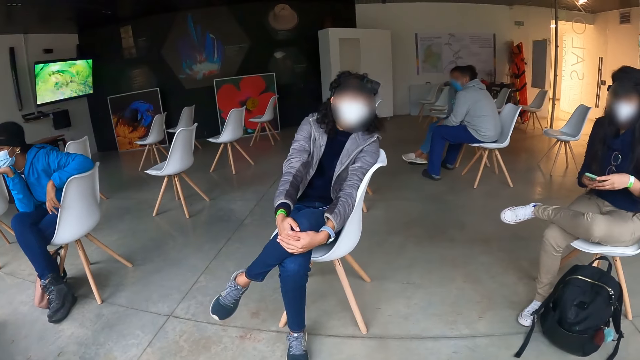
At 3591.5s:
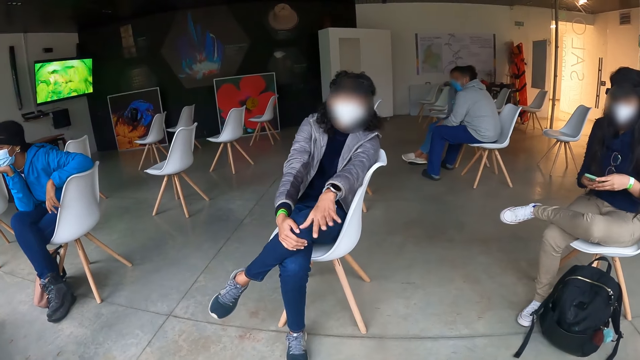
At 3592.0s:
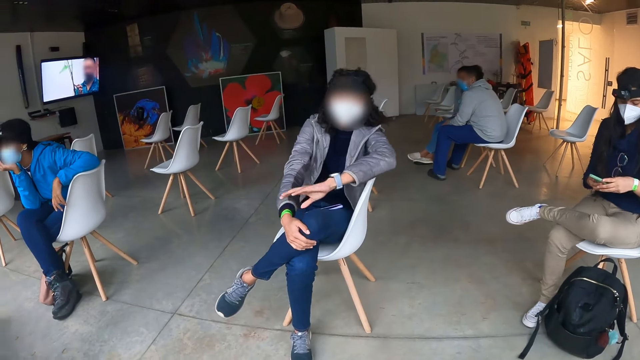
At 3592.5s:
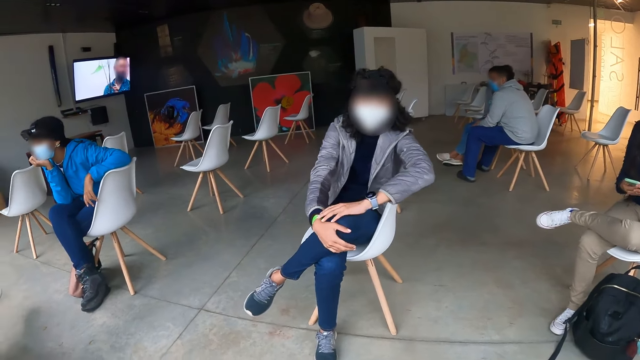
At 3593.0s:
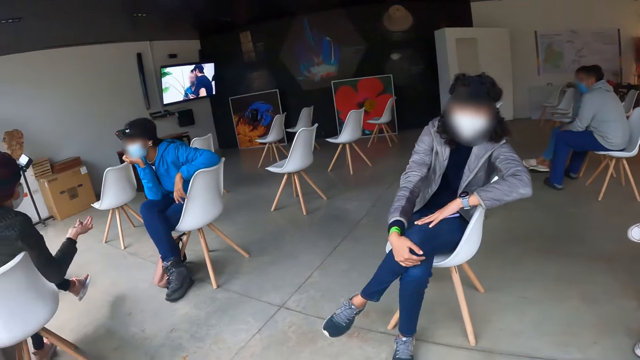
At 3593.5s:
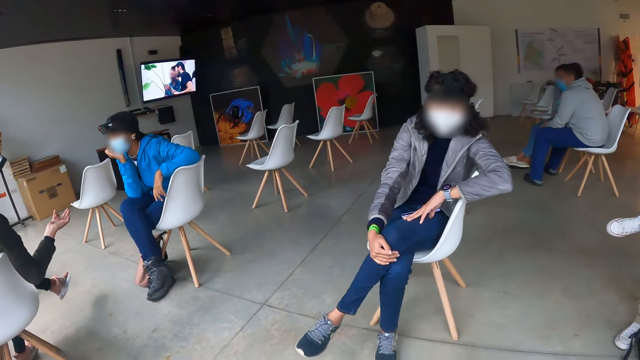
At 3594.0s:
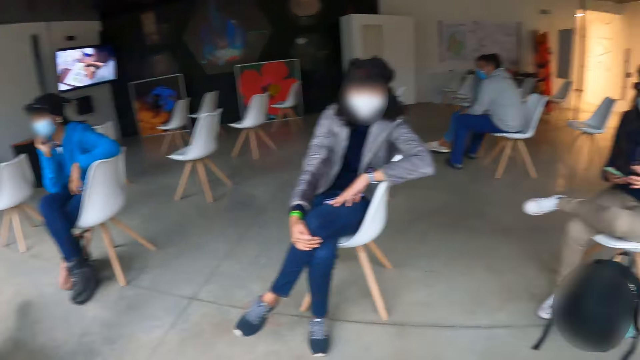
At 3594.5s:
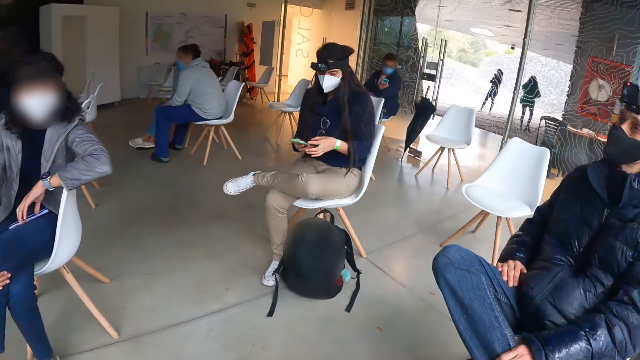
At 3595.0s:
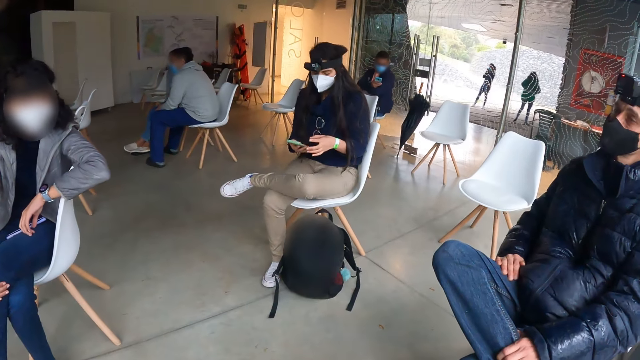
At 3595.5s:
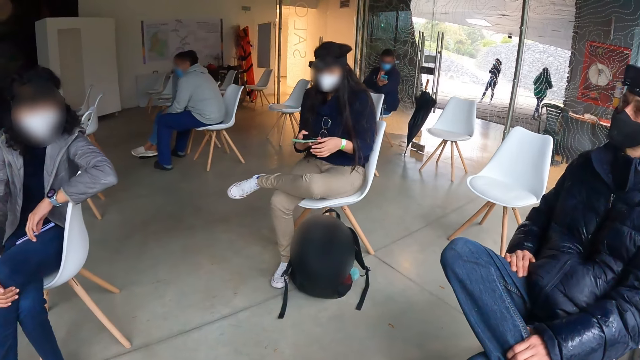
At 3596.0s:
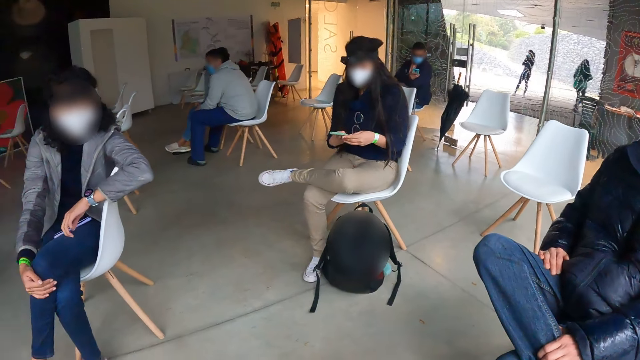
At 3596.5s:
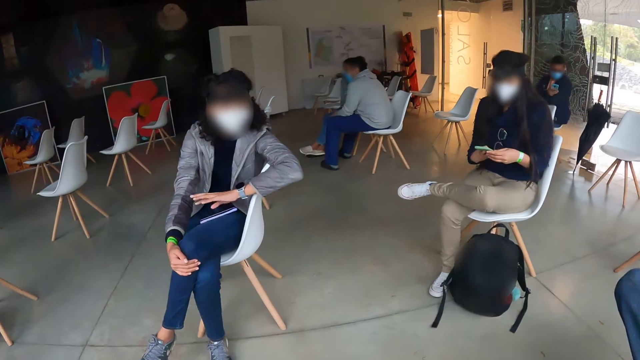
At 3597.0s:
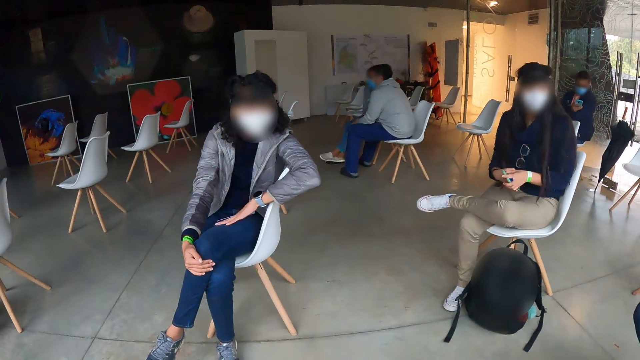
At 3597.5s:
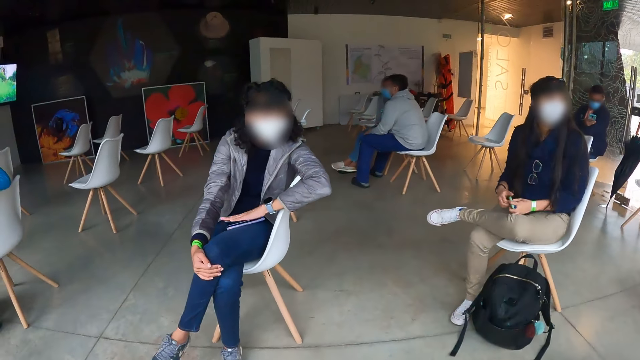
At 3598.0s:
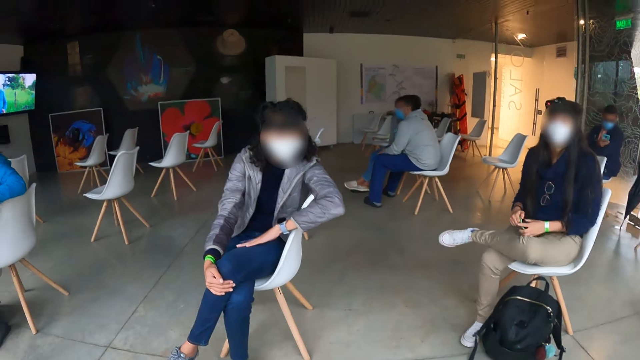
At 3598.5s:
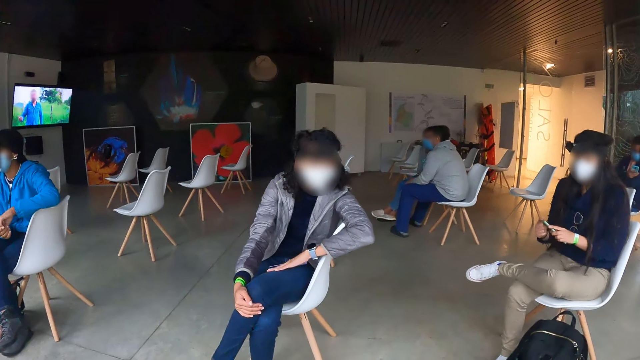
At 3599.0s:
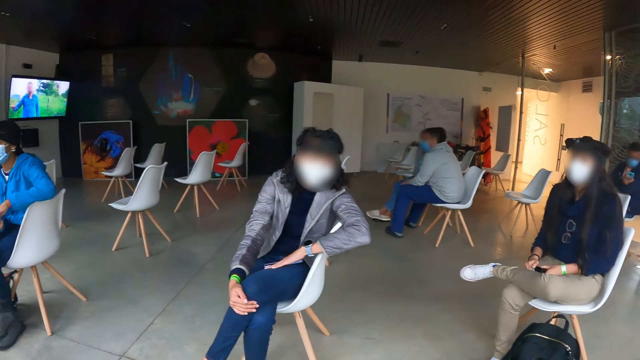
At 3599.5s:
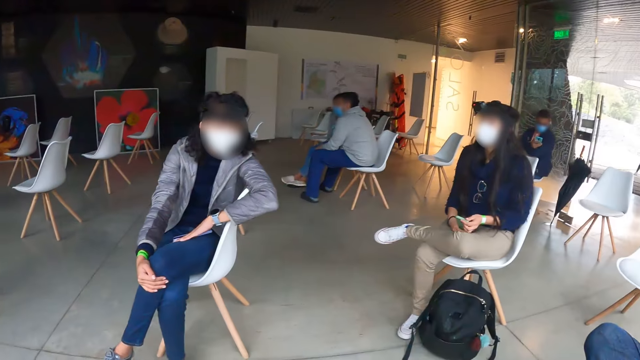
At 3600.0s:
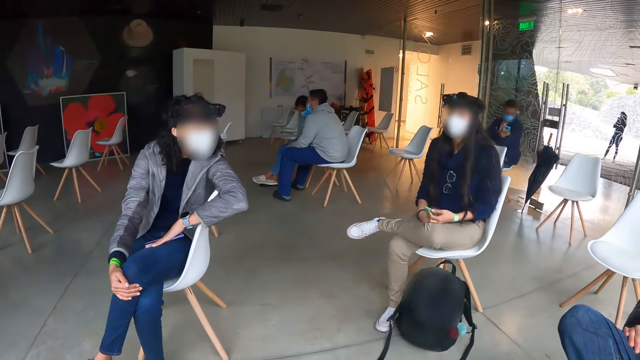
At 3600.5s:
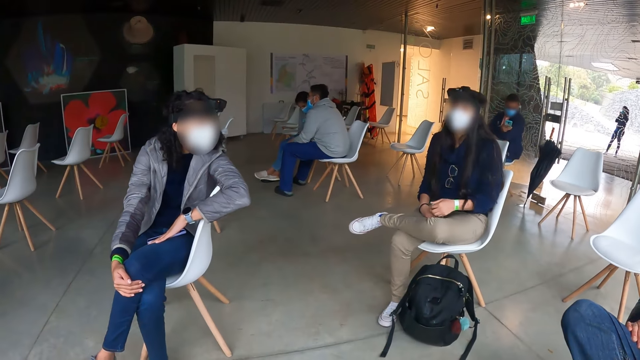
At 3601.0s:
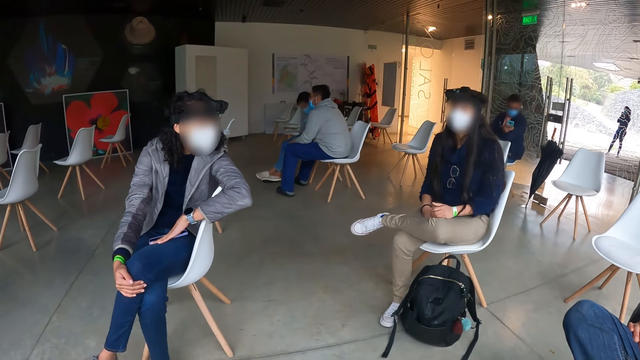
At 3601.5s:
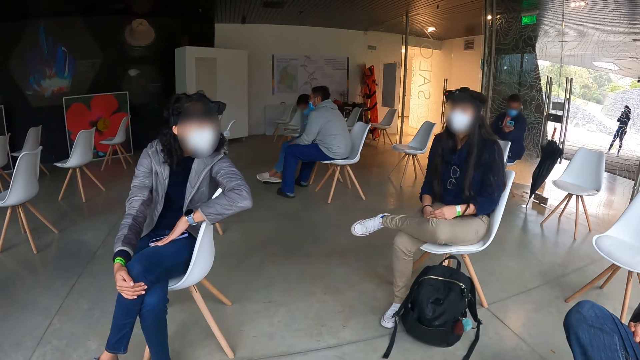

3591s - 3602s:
The camera wearer looks around. A woman interacts with another woman. A person uses her phone. Another person taps her lap.

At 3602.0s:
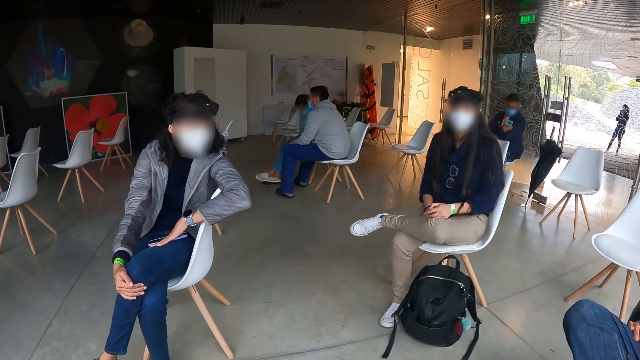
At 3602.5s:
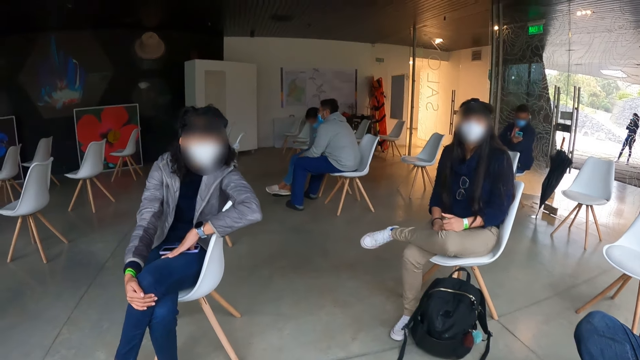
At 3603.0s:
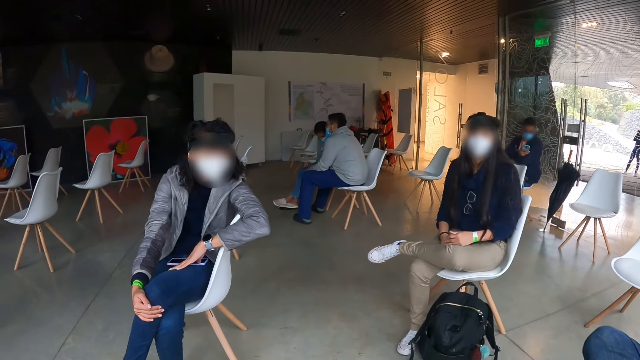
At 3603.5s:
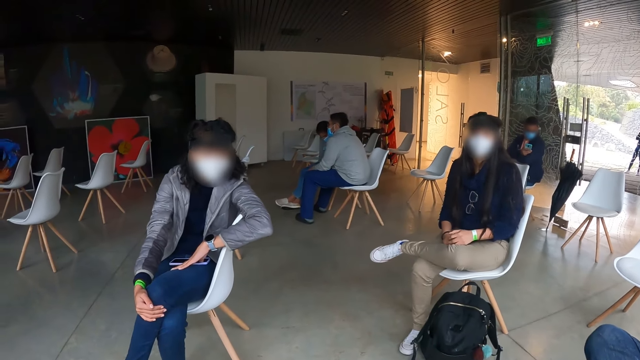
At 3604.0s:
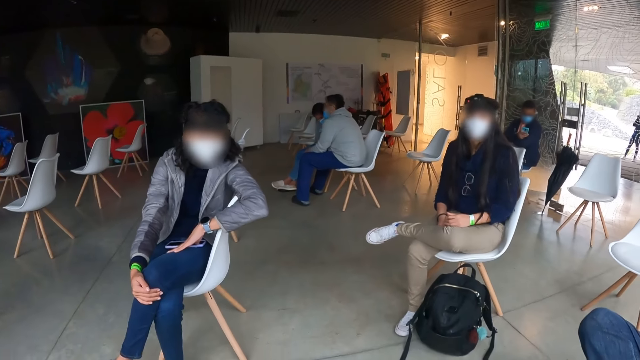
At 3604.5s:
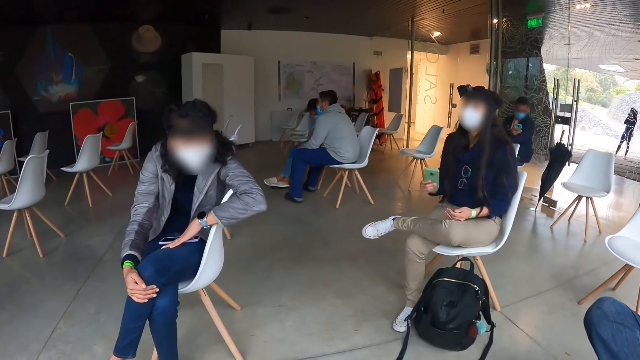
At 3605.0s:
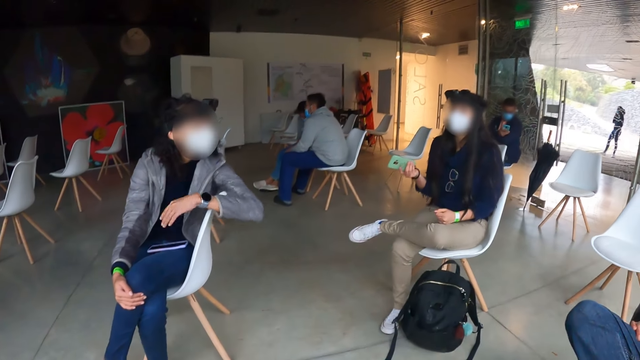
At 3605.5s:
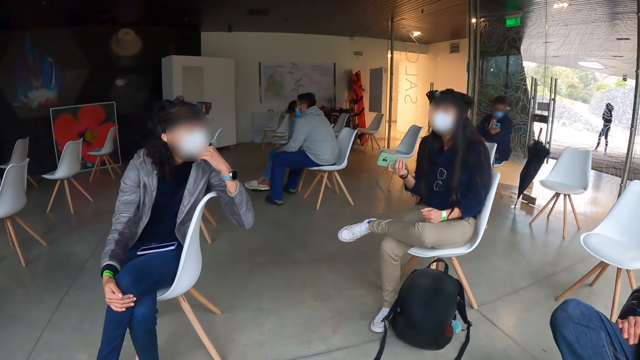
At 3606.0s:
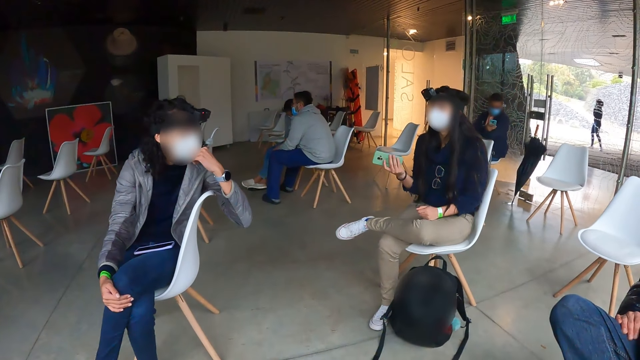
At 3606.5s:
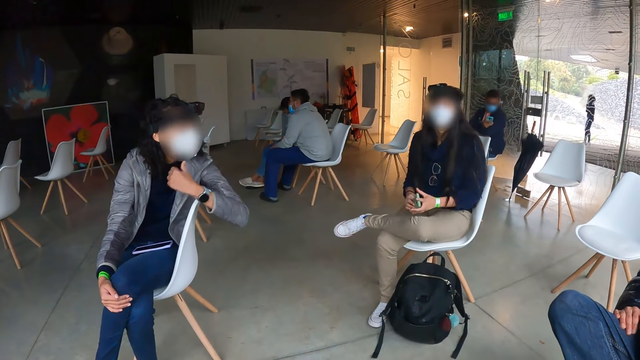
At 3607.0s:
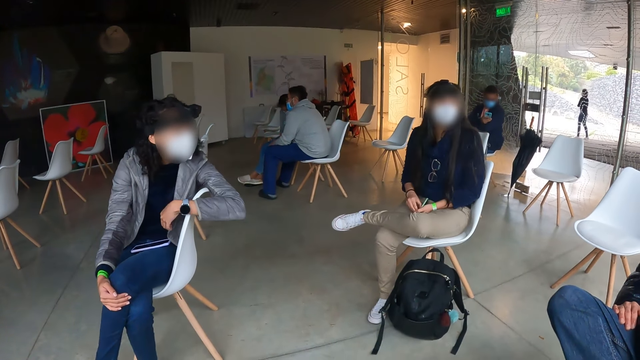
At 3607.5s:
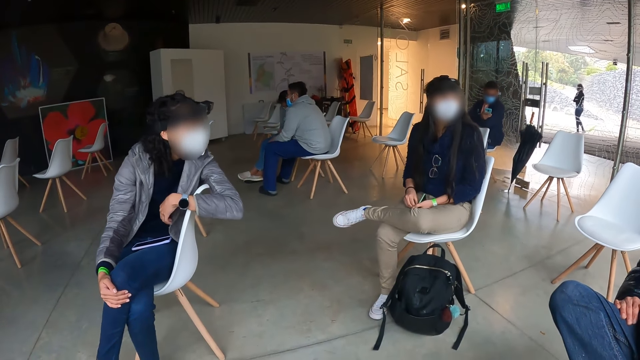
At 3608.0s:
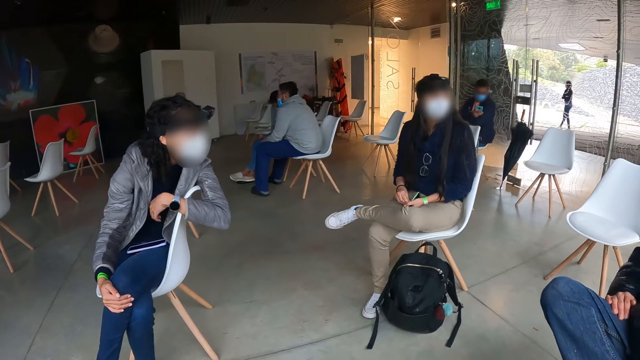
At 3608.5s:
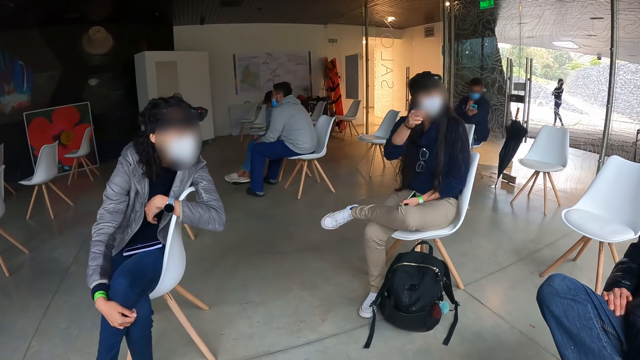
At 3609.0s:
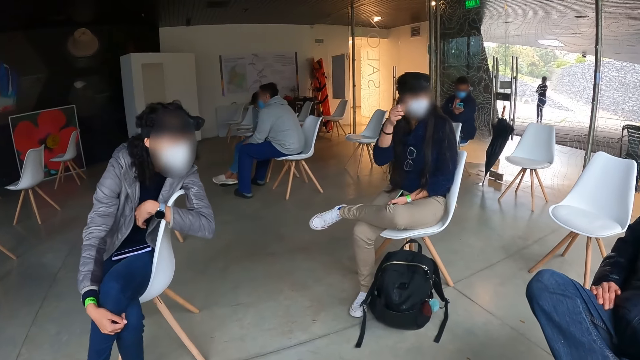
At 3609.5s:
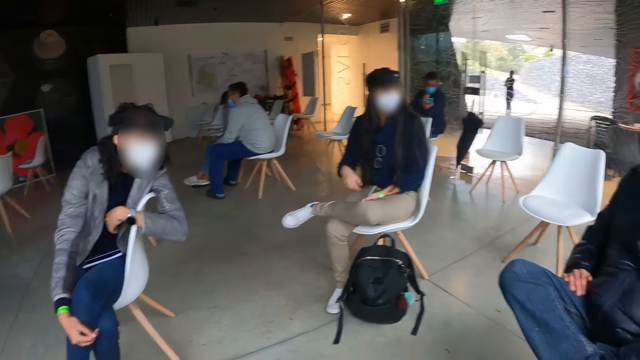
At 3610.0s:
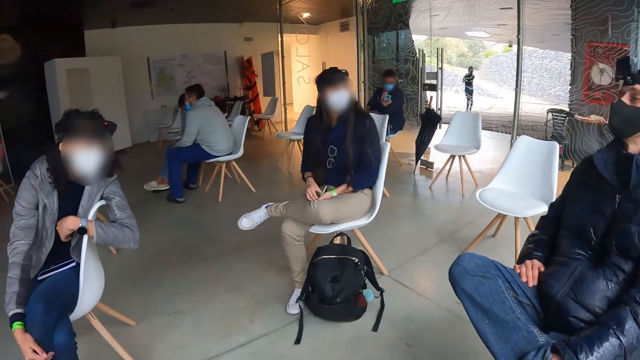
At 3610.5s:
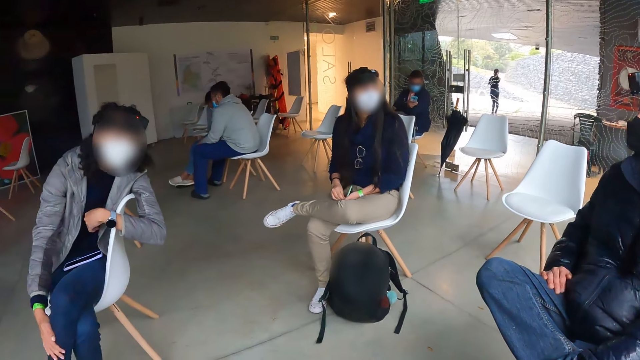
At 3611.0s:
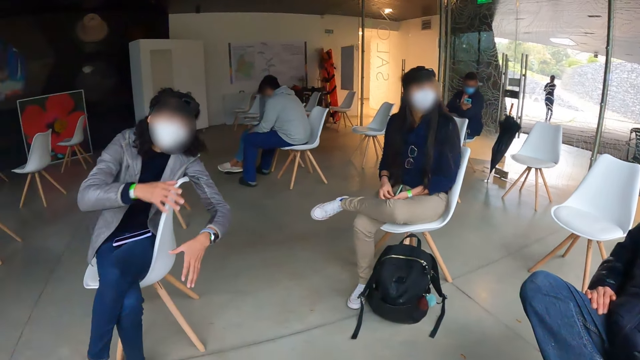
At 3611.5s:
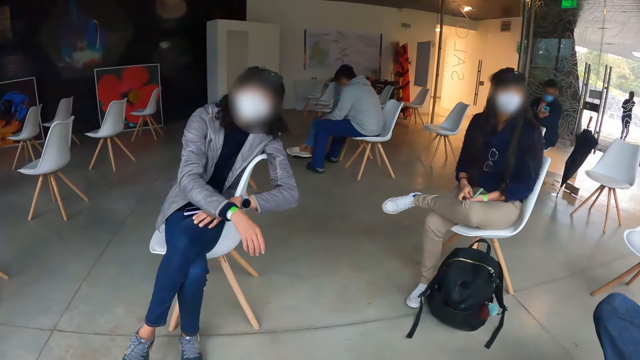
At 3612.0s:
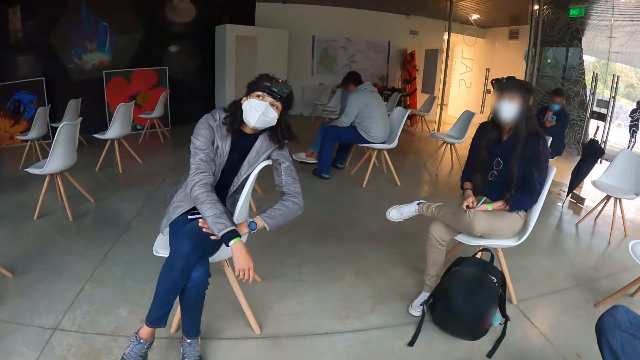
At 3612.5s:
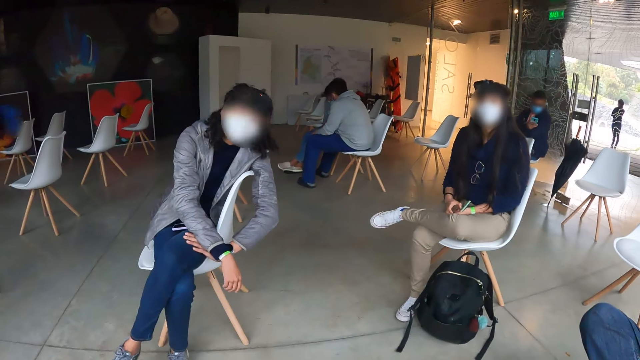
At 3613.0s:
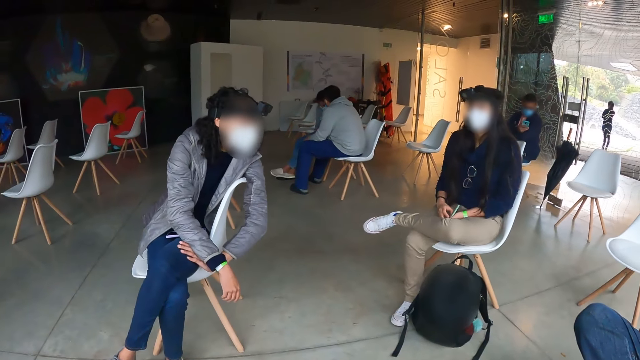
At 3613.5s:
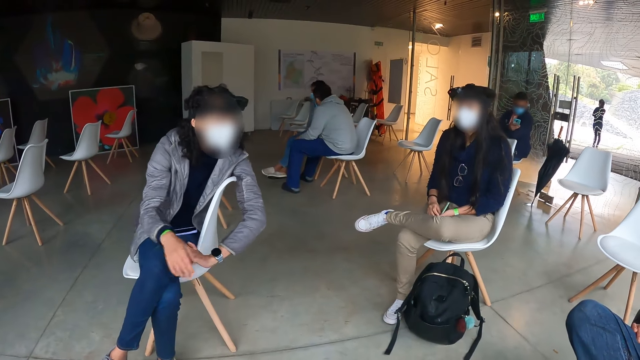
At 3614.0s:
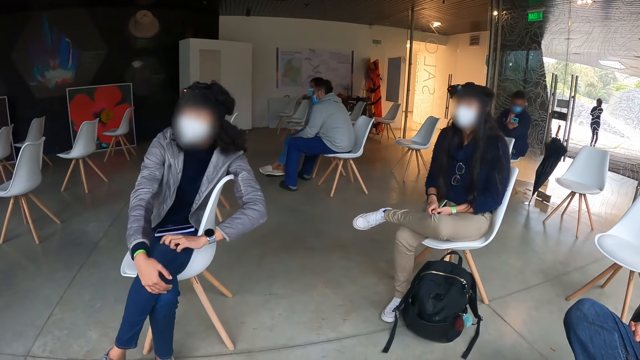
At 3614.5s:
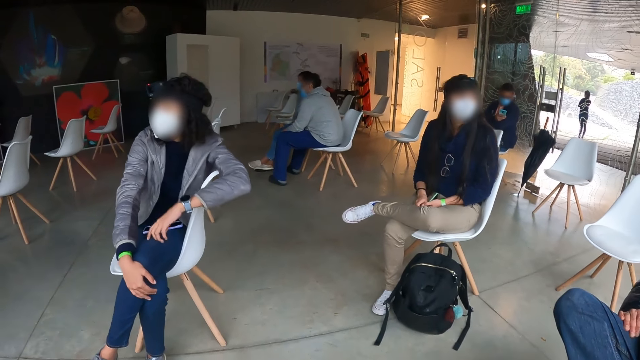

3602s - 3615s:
A woman raises the phone in her right hand. A person interacts with three other persons. The woman passes the phone from her right hand to her left hand. The woman raises her right hand and lowers her right hand.
